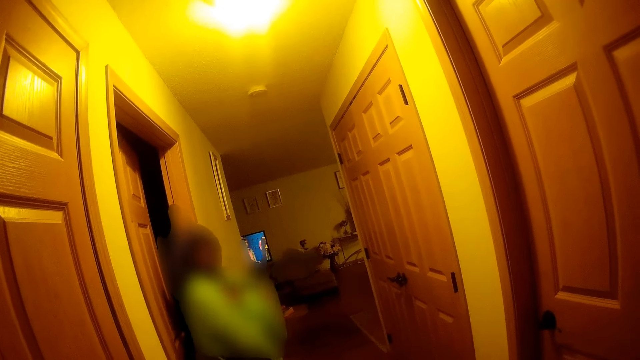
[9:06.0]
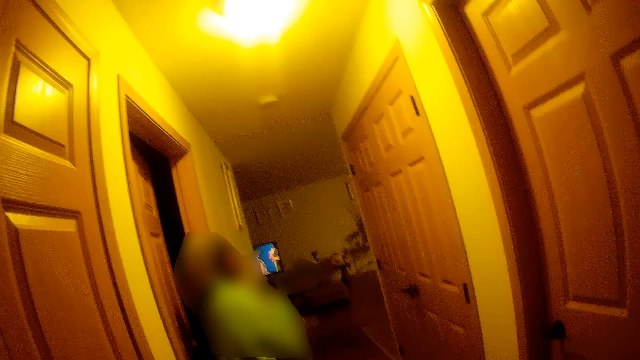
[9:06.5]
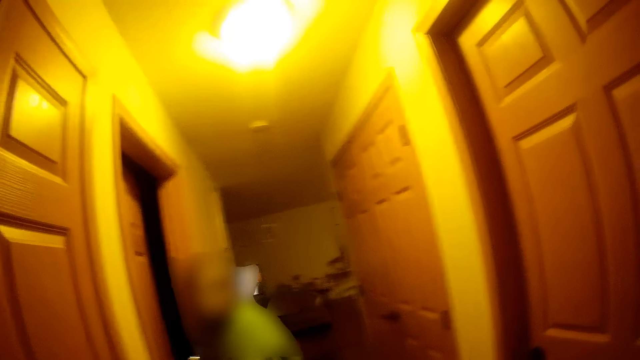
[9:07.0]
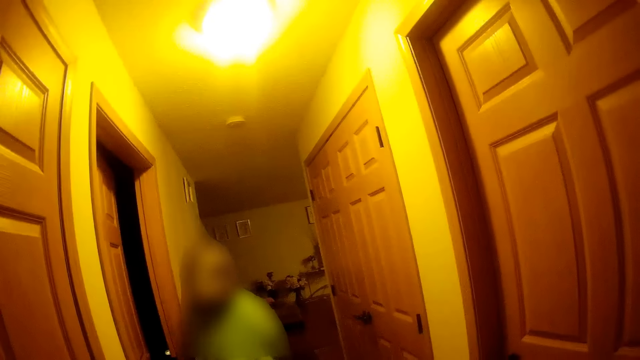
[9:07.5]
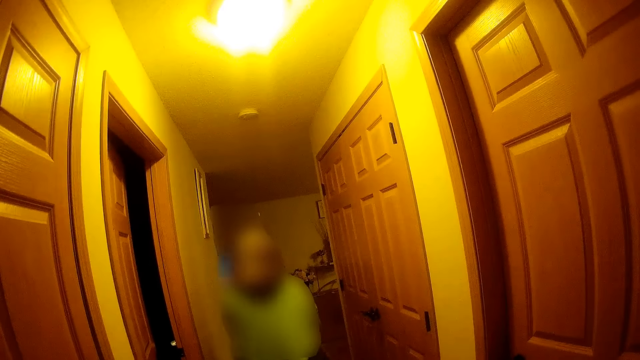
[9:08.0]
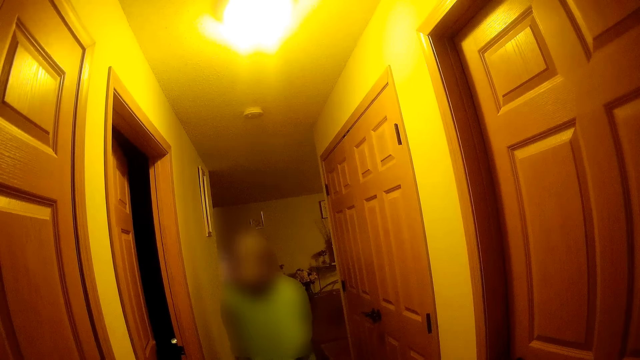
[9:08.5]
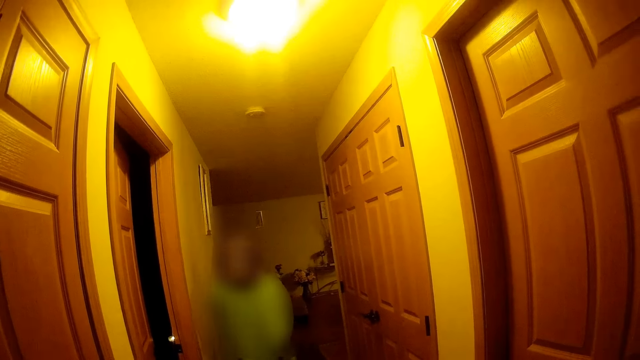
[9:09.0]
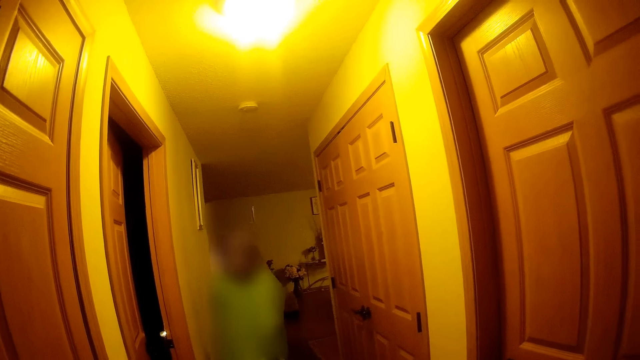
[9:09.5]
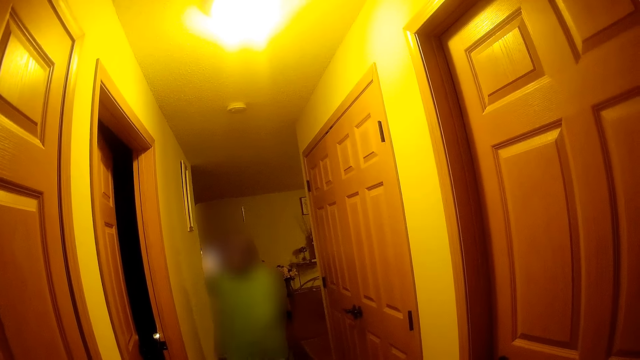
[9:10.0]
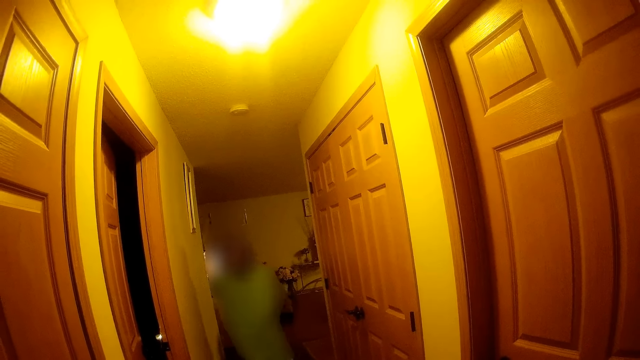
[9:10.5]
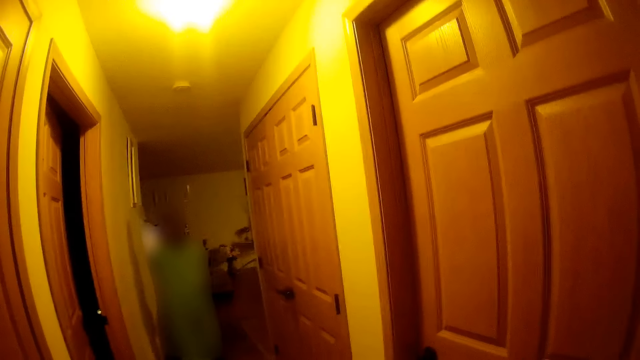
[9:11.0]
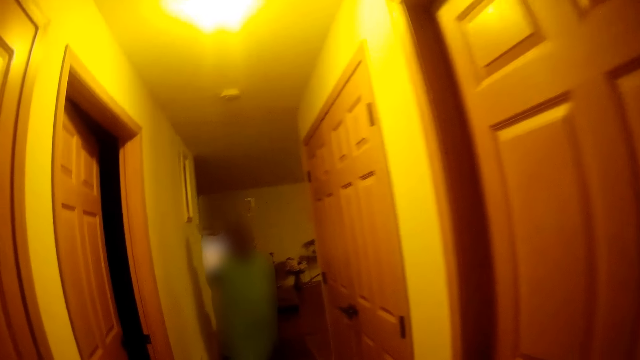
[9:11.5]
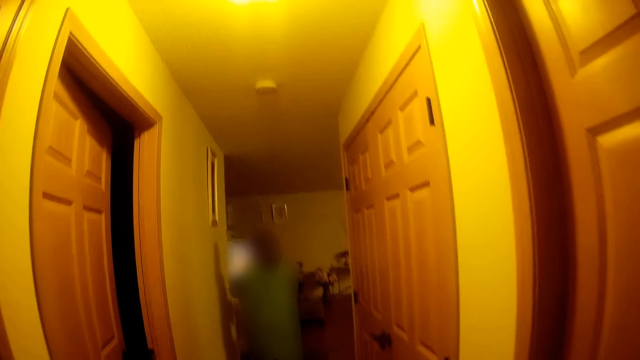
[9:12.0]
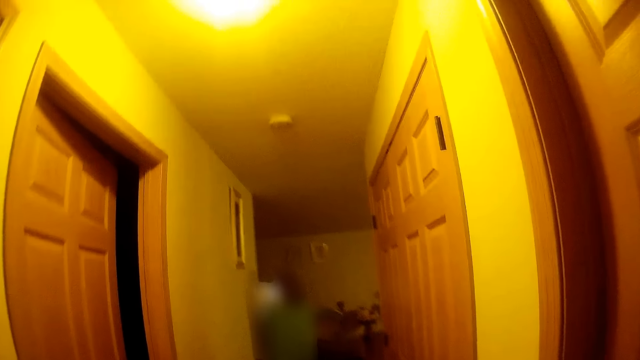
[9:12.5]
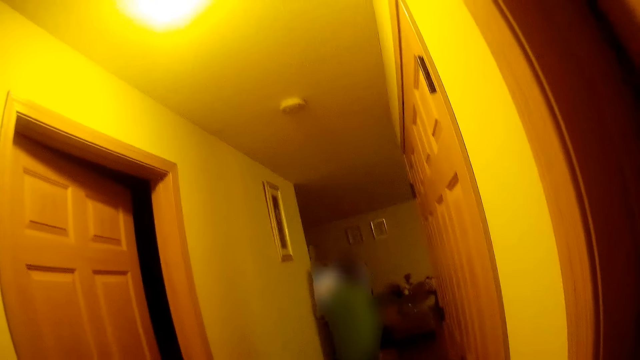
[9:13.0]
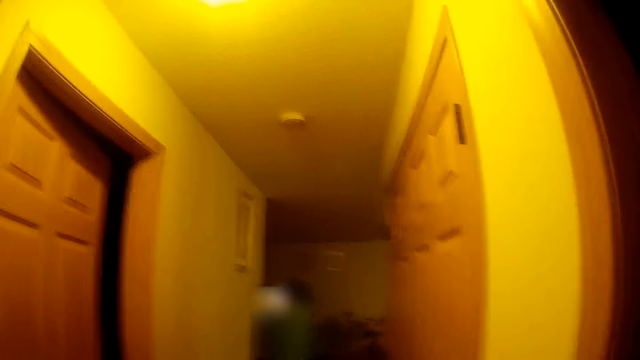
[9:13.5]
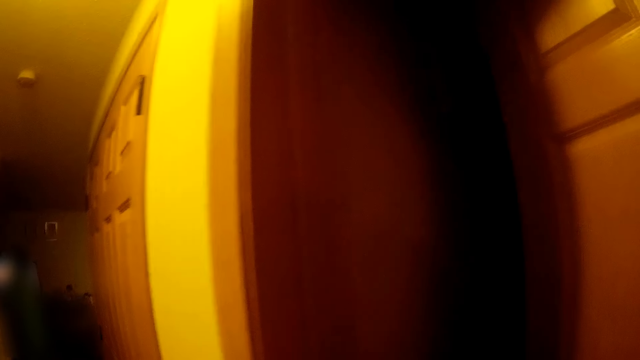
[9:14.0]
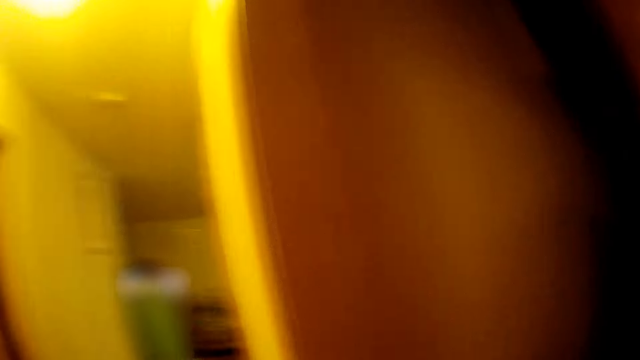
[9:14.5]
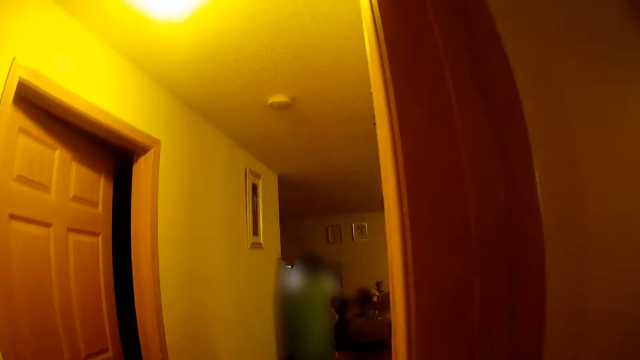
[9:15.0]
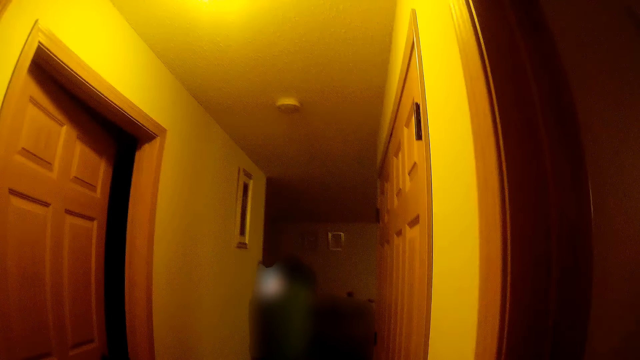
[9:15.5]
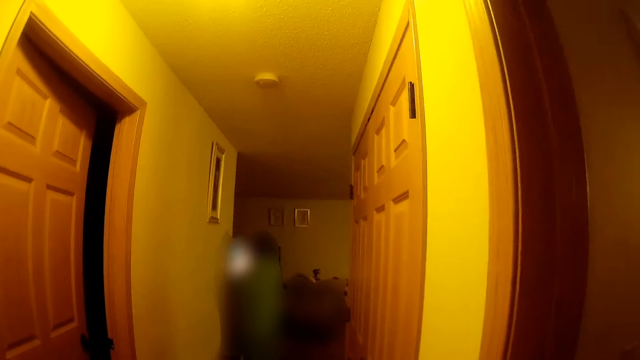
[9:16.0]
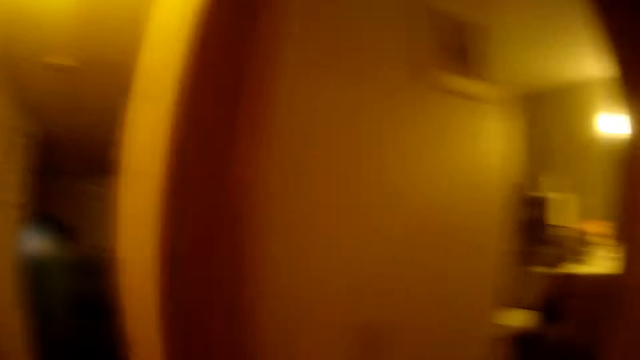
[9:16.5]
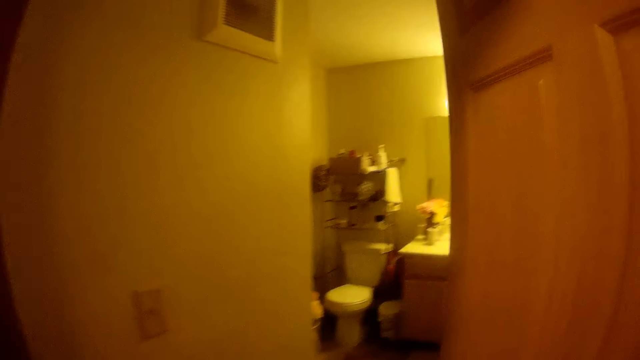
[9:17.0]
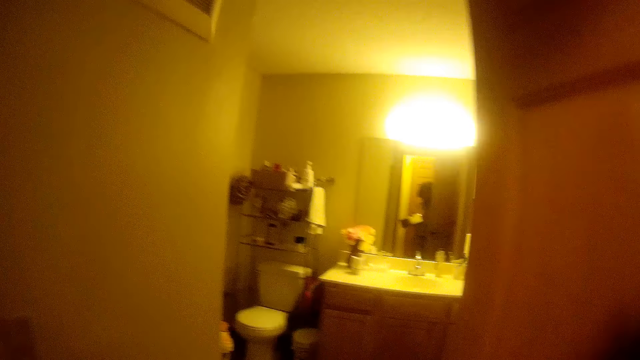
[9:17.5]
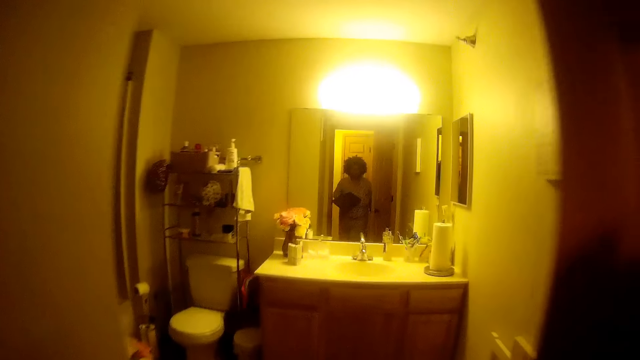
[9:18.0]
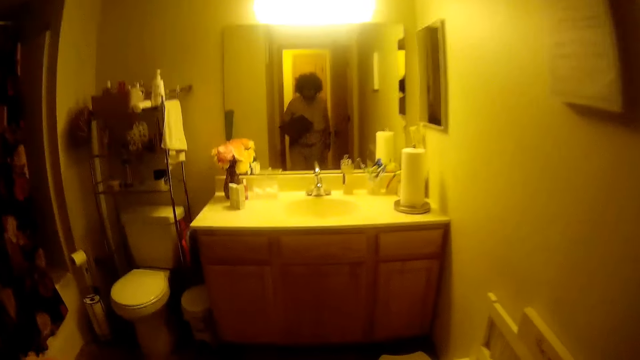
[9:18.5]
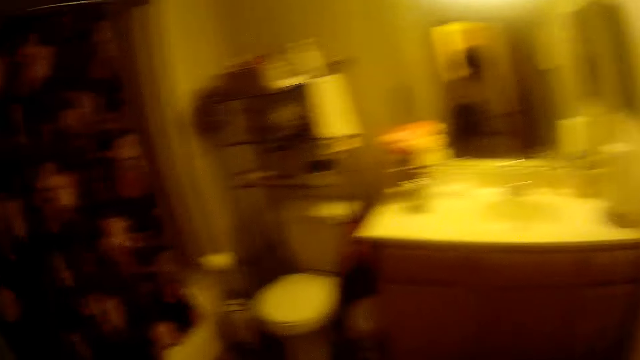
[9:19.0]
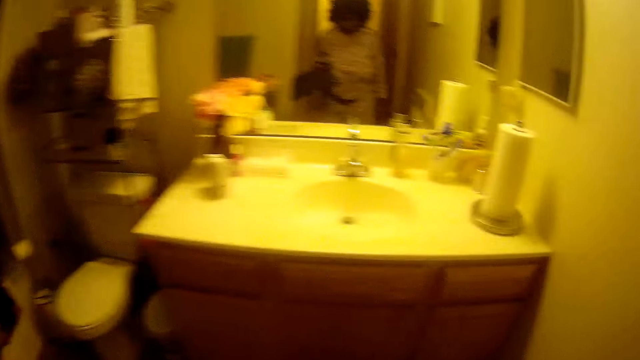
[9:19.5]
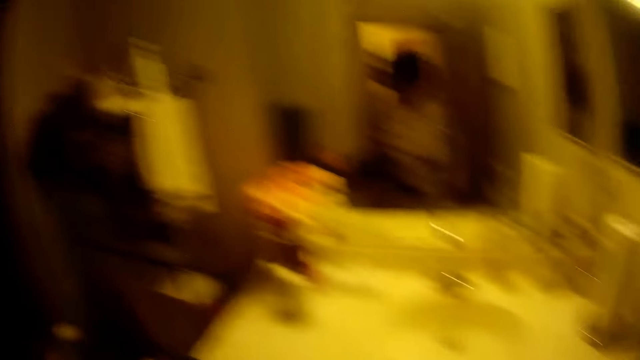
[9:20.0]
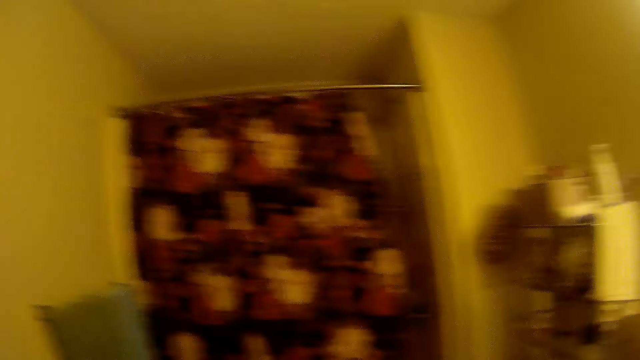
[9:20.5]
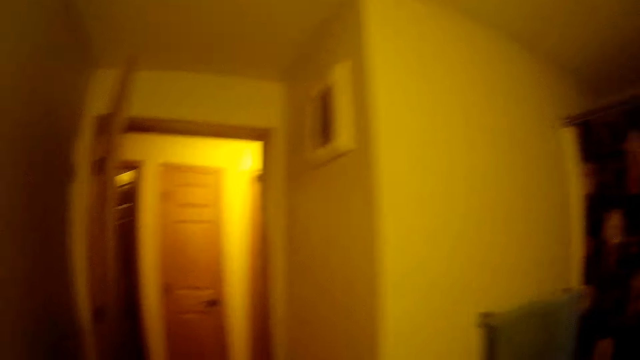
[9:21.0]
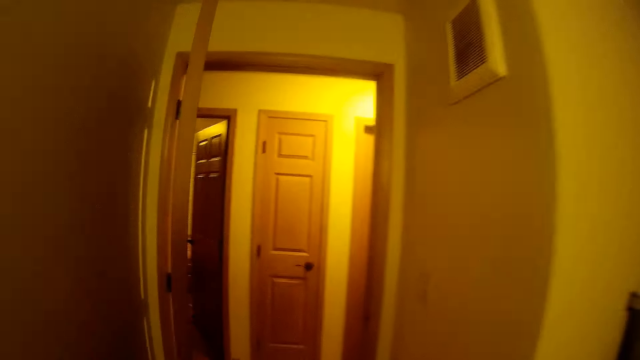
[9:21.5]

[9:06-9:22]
A person walks away from the camera wearer. The person speaks to the camera wearer. The camera wearer speaks to the person. They walk into a toilet.

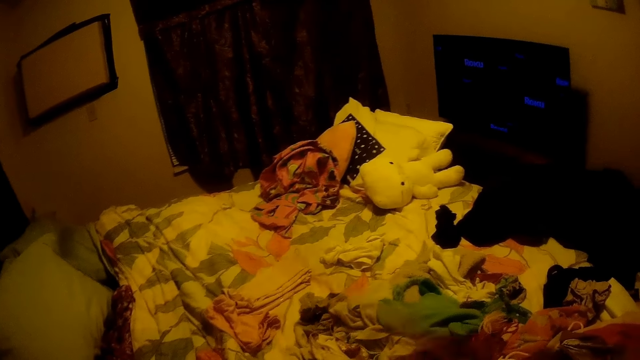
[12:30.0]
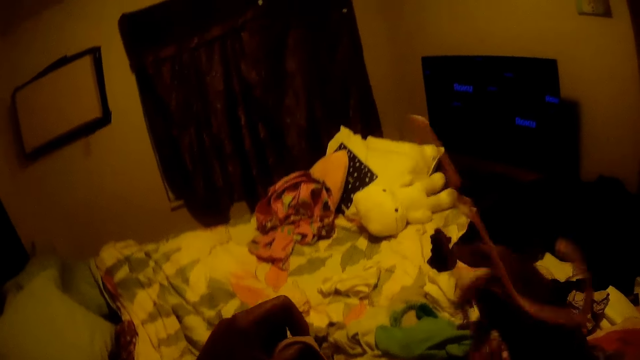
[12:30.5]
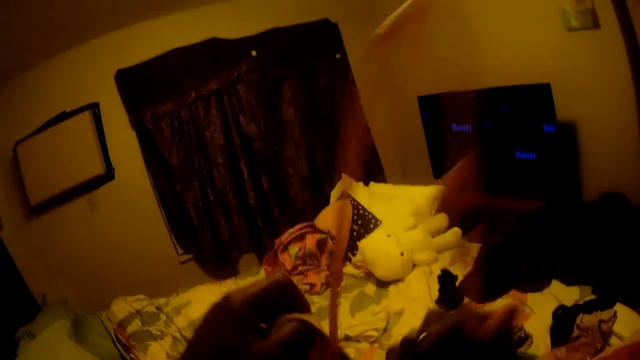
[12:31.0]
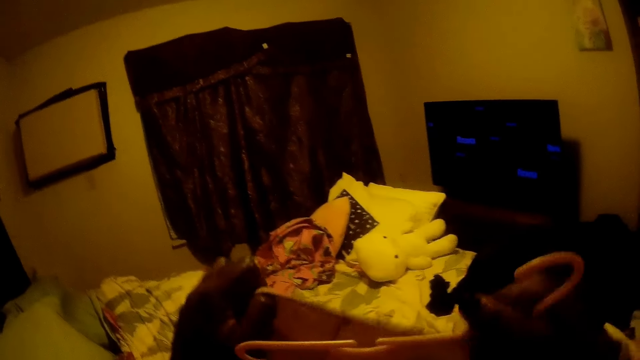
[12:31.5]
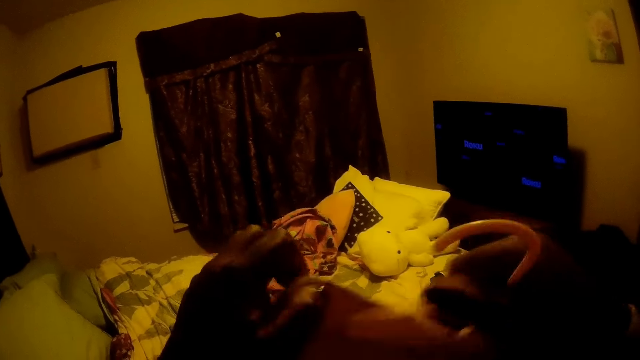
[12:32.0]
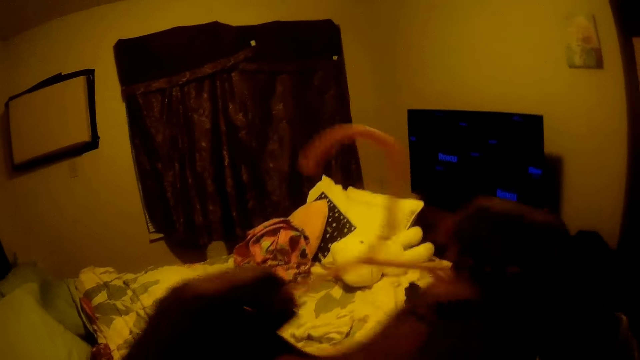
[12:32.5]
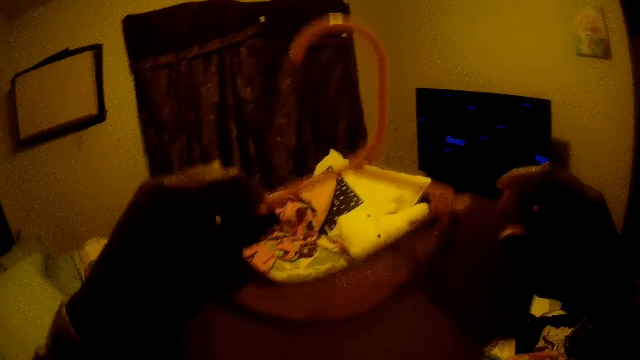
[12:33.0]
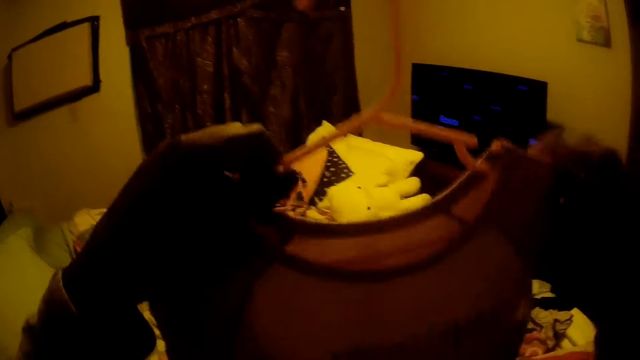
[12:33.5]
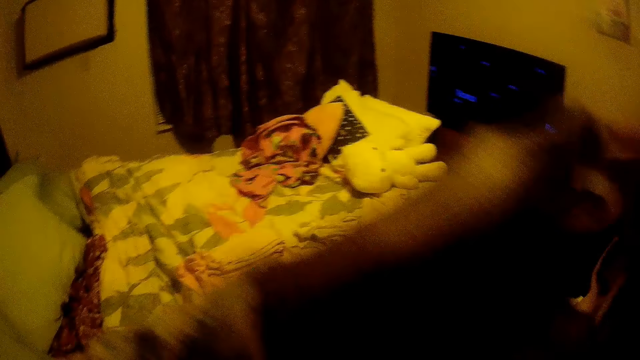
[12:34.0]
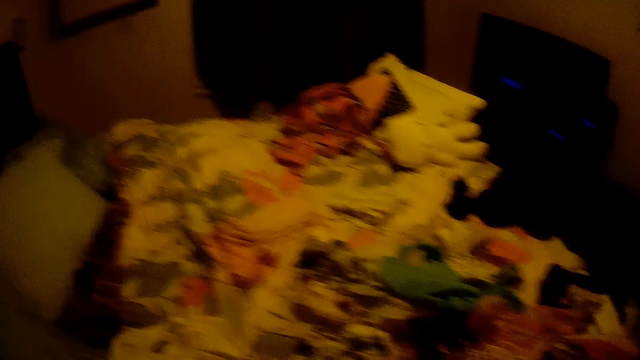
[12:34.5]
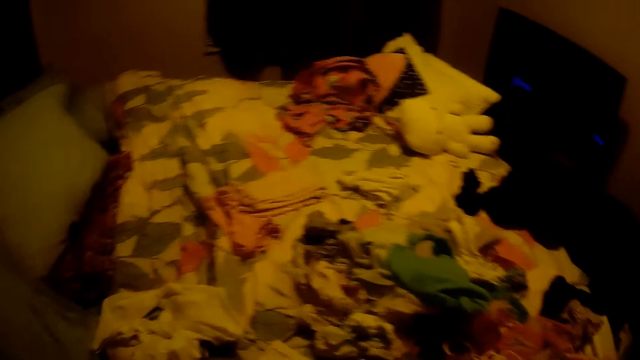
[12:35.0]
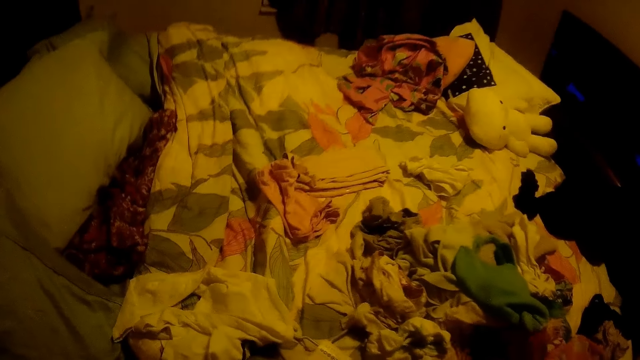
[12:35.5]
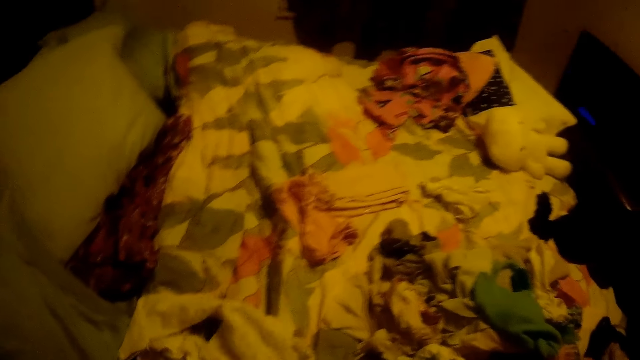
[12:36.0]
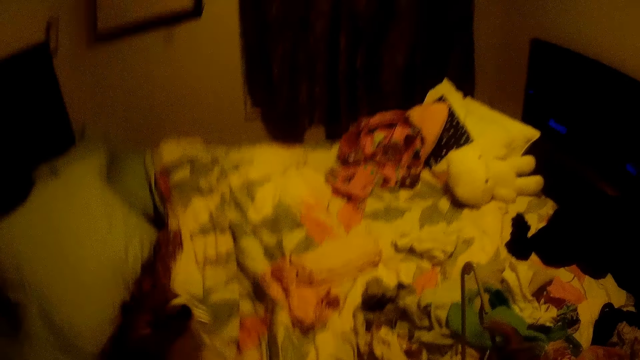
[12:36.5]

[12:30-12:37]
The camera wearer places the cloth on the hanger with her hands. She interacts with a girl and another girl. She picks a cloth from the bed with her left hand.
